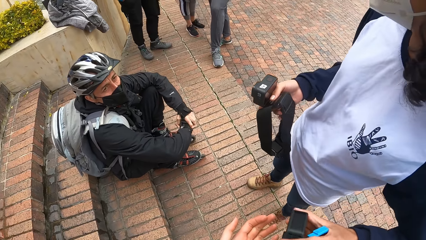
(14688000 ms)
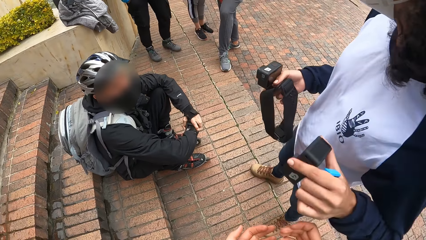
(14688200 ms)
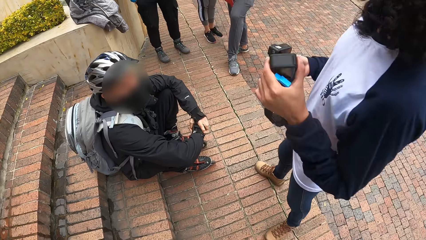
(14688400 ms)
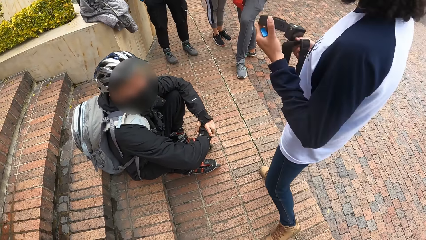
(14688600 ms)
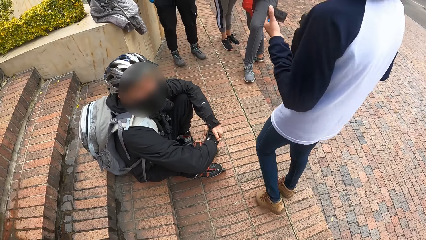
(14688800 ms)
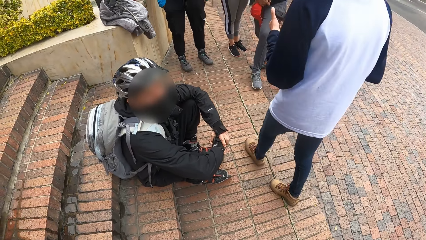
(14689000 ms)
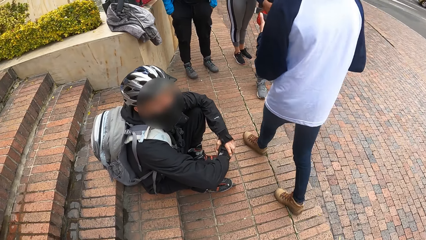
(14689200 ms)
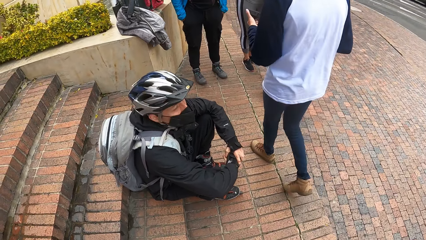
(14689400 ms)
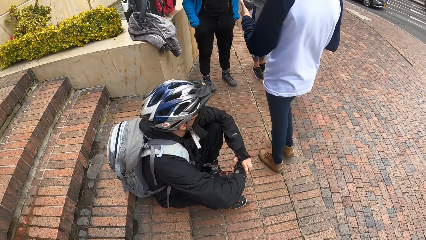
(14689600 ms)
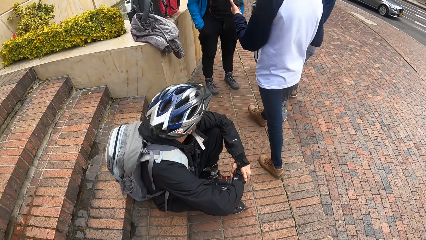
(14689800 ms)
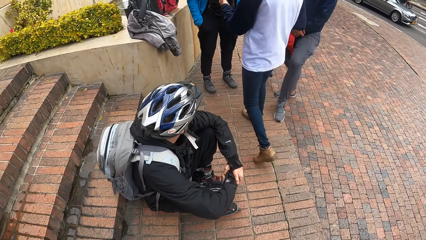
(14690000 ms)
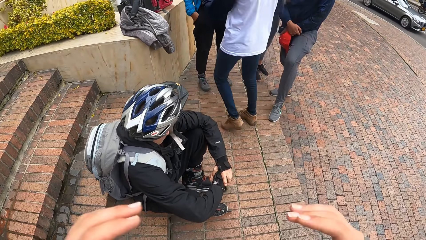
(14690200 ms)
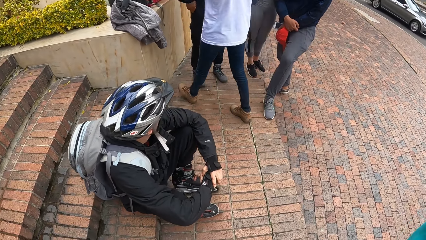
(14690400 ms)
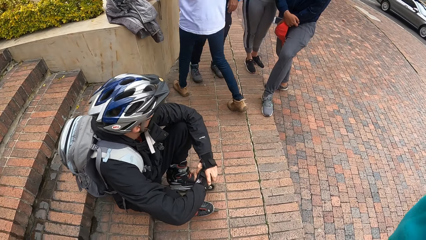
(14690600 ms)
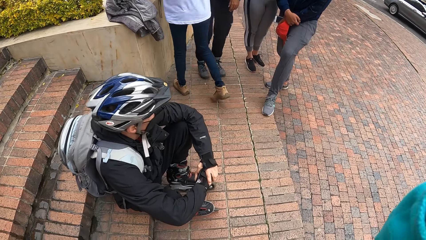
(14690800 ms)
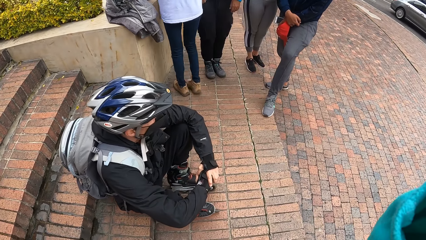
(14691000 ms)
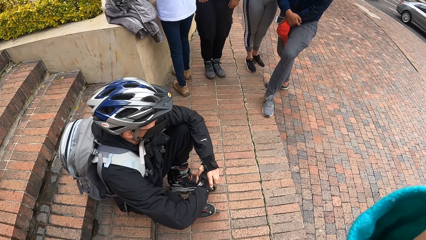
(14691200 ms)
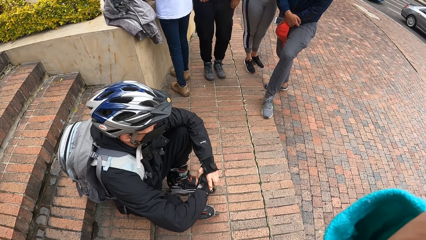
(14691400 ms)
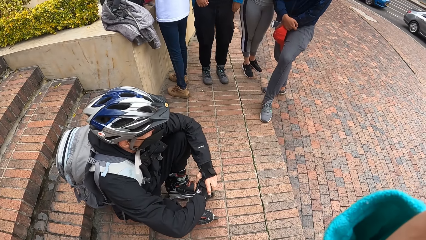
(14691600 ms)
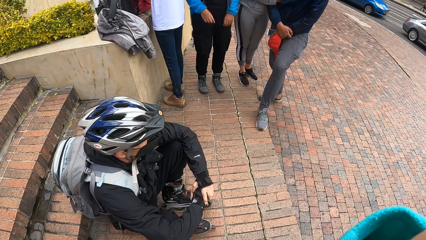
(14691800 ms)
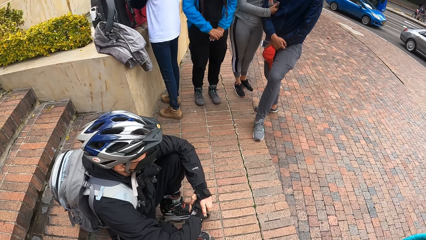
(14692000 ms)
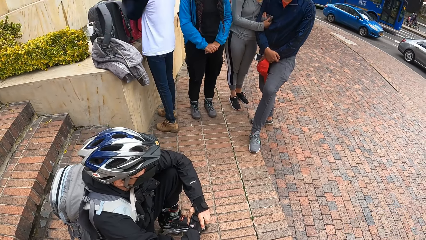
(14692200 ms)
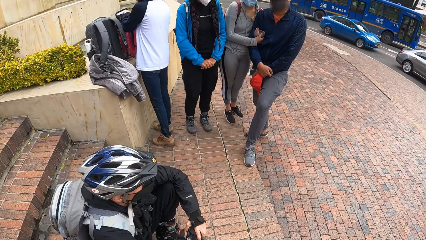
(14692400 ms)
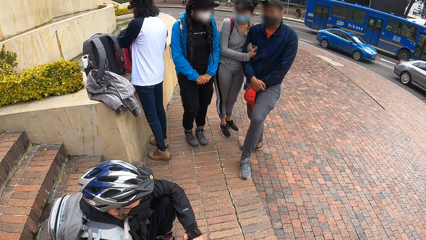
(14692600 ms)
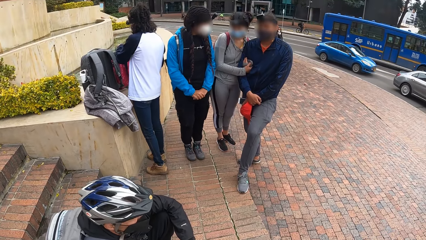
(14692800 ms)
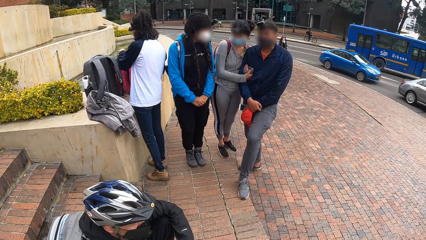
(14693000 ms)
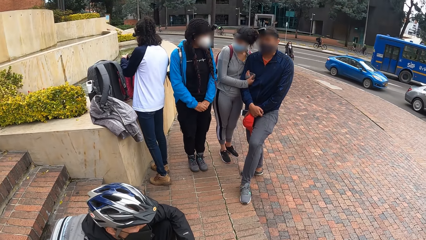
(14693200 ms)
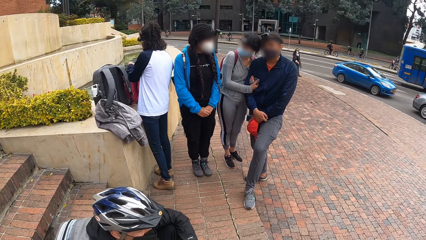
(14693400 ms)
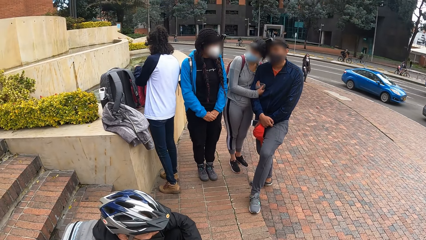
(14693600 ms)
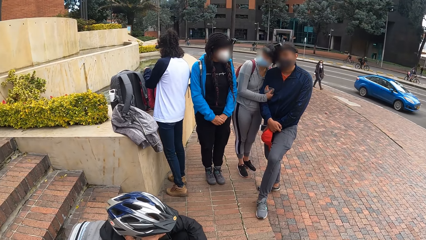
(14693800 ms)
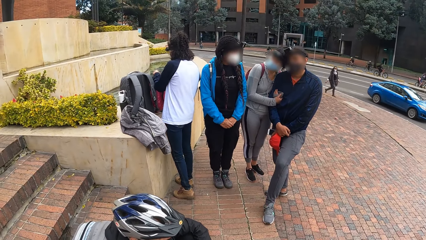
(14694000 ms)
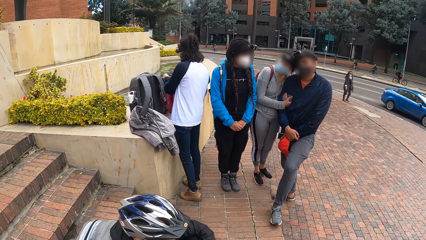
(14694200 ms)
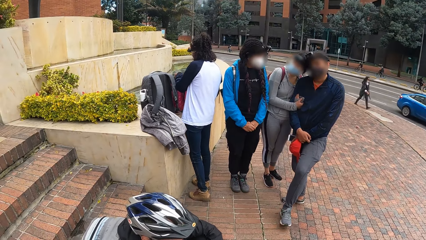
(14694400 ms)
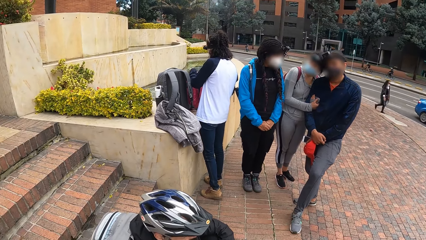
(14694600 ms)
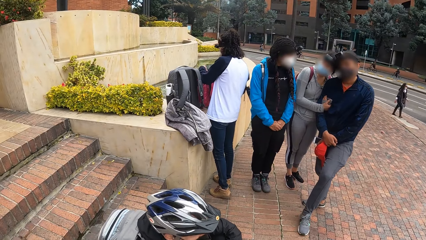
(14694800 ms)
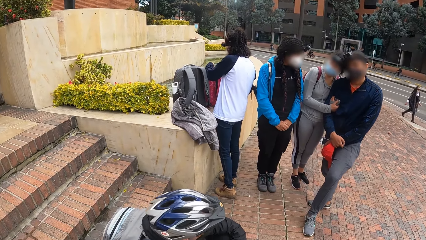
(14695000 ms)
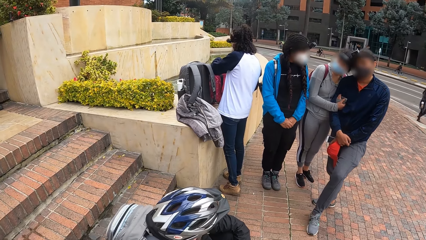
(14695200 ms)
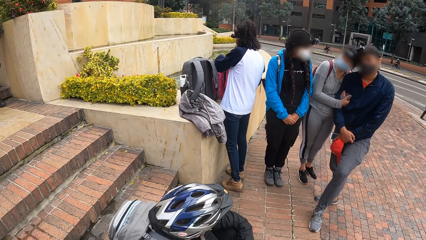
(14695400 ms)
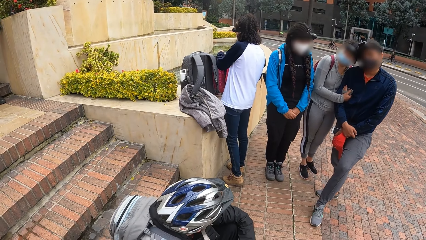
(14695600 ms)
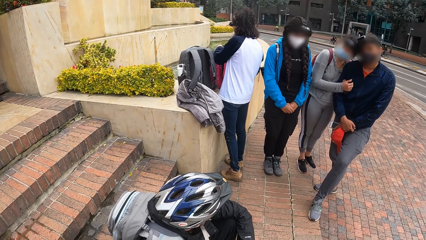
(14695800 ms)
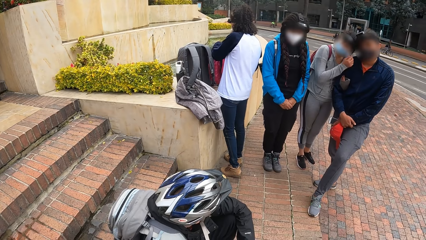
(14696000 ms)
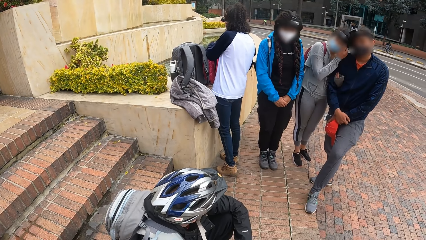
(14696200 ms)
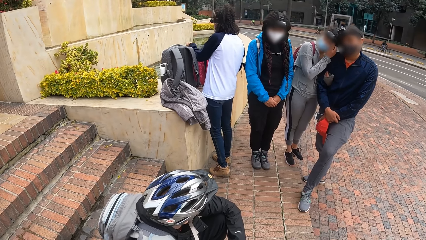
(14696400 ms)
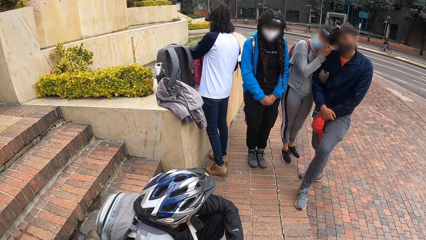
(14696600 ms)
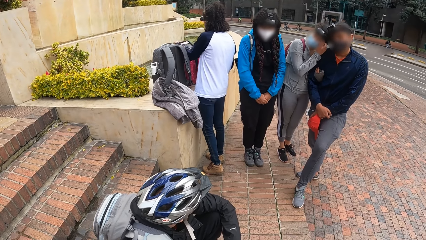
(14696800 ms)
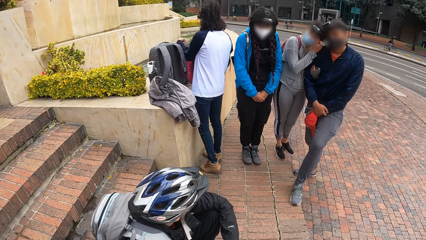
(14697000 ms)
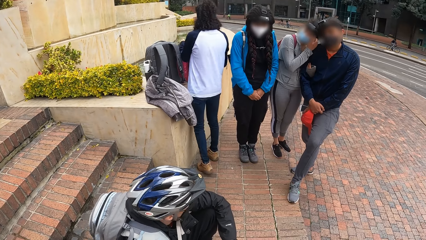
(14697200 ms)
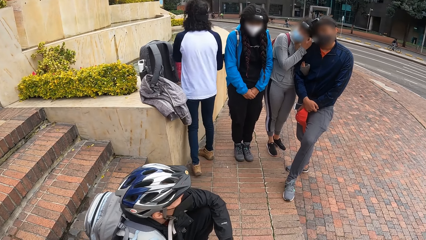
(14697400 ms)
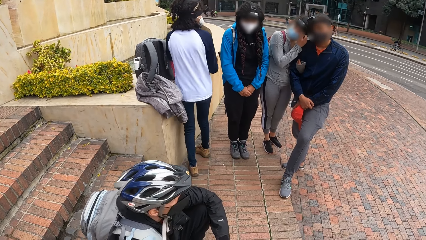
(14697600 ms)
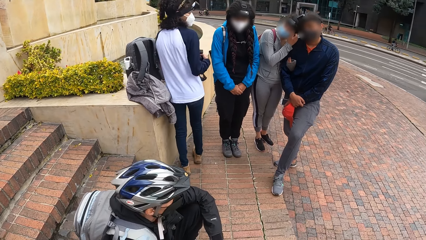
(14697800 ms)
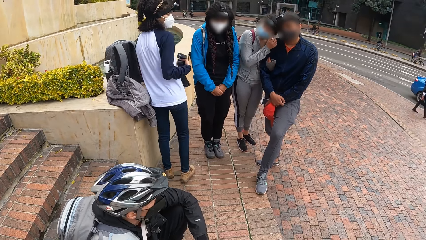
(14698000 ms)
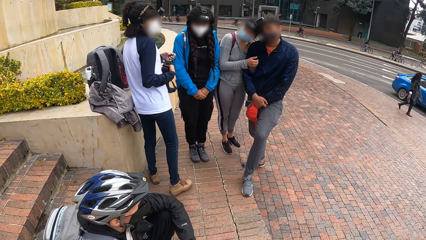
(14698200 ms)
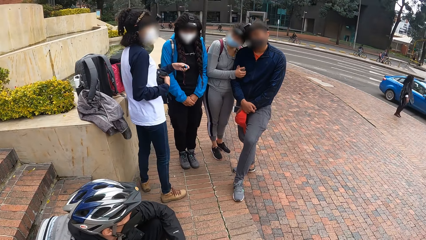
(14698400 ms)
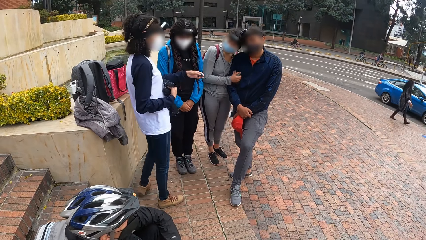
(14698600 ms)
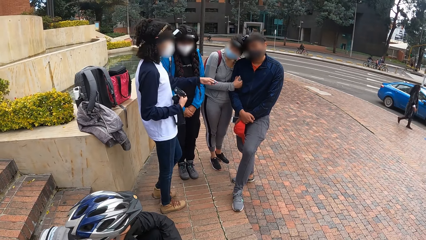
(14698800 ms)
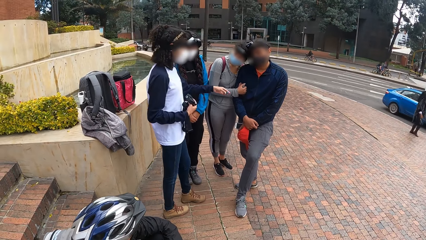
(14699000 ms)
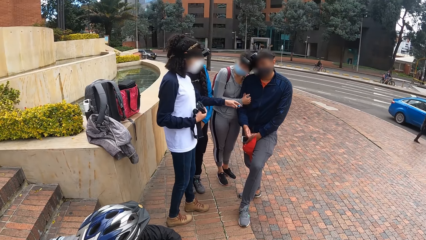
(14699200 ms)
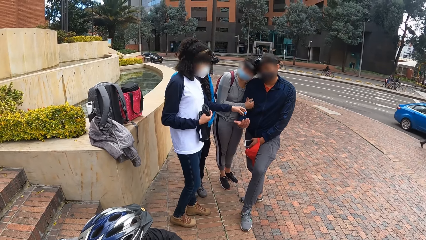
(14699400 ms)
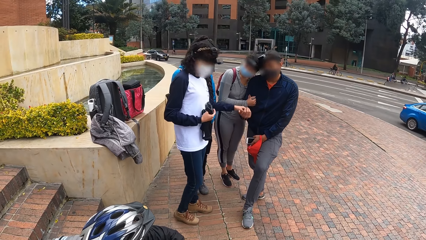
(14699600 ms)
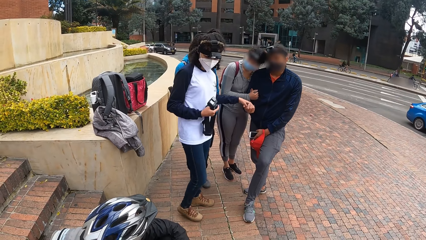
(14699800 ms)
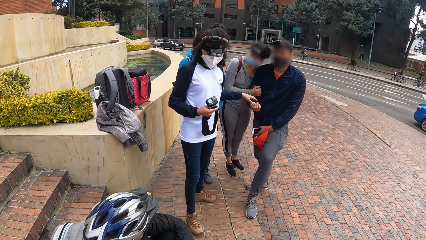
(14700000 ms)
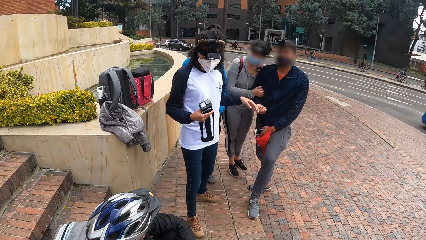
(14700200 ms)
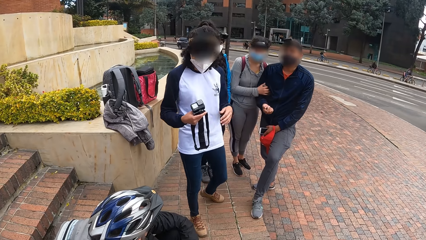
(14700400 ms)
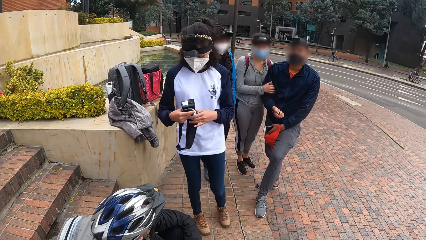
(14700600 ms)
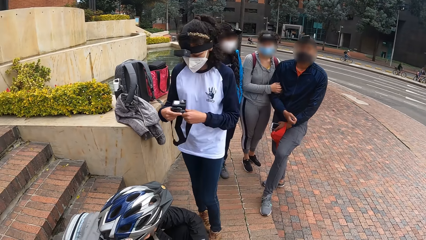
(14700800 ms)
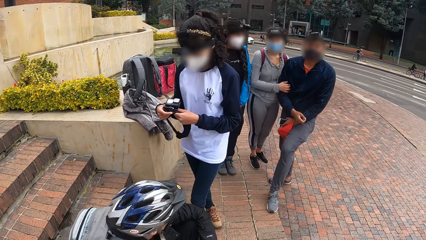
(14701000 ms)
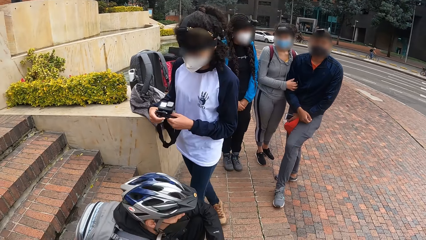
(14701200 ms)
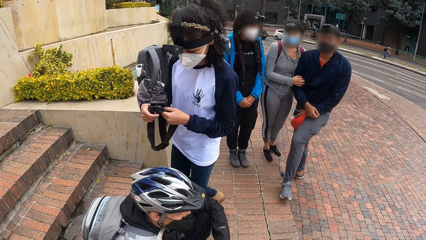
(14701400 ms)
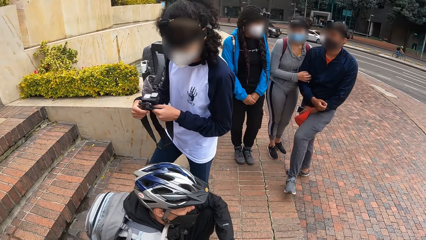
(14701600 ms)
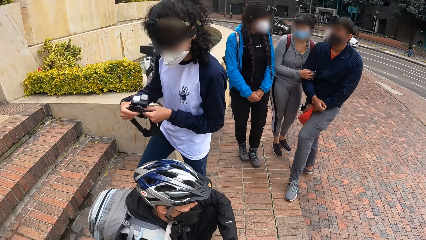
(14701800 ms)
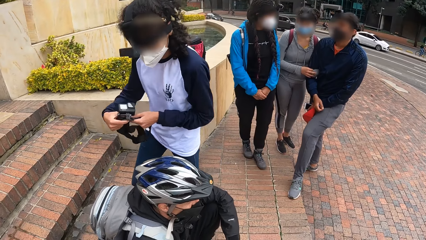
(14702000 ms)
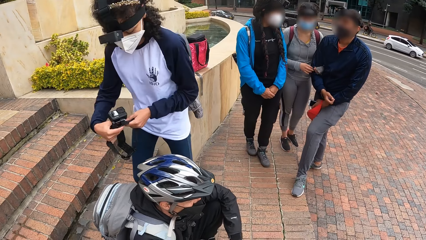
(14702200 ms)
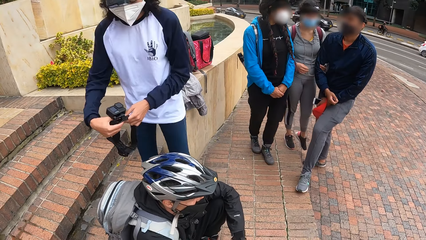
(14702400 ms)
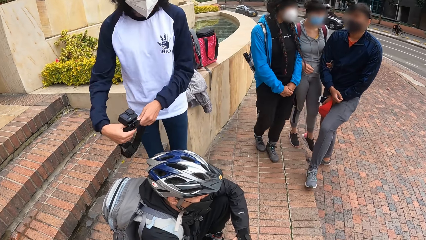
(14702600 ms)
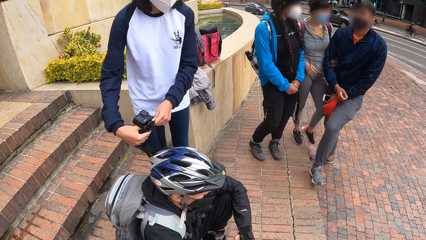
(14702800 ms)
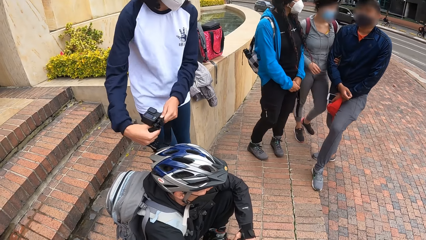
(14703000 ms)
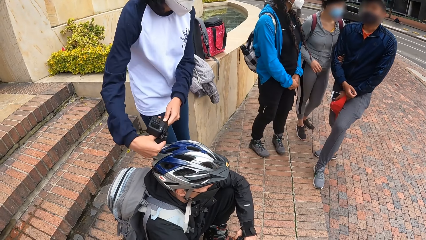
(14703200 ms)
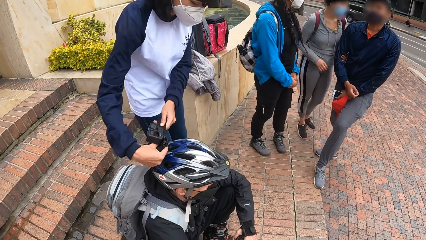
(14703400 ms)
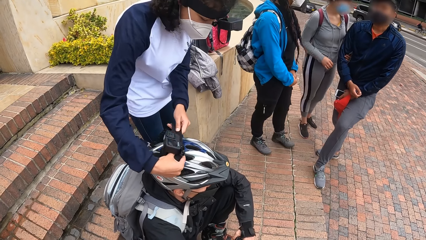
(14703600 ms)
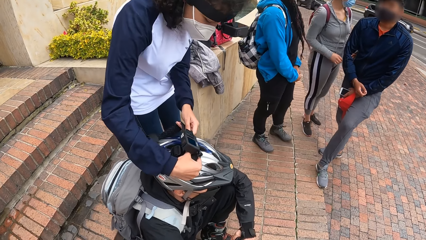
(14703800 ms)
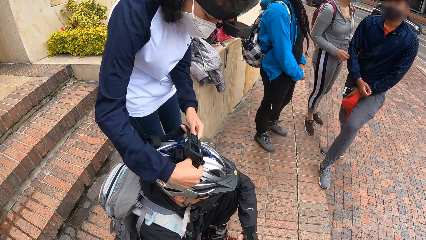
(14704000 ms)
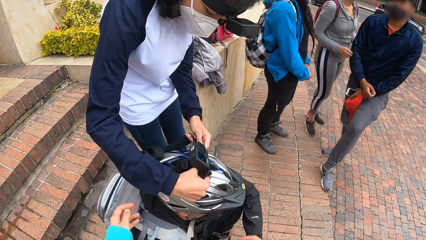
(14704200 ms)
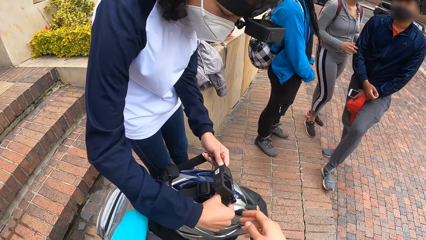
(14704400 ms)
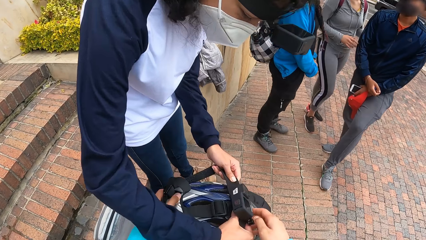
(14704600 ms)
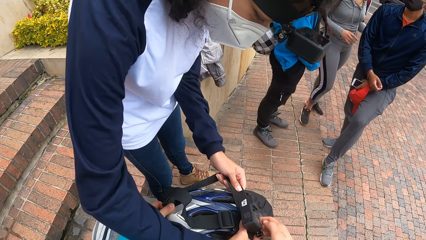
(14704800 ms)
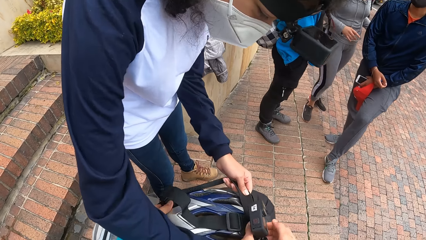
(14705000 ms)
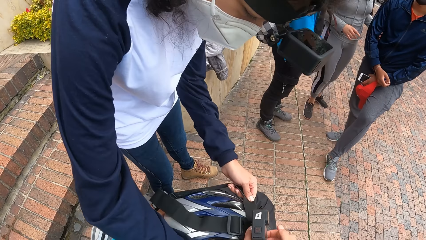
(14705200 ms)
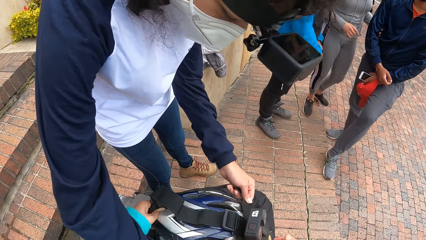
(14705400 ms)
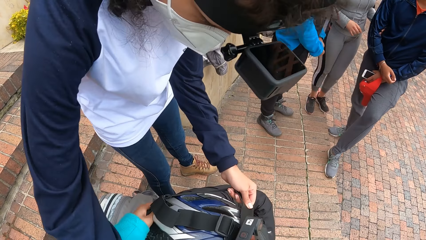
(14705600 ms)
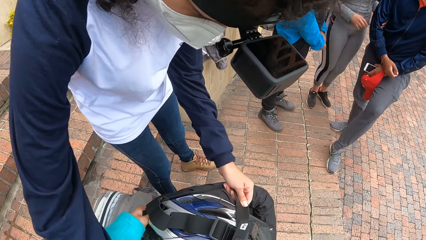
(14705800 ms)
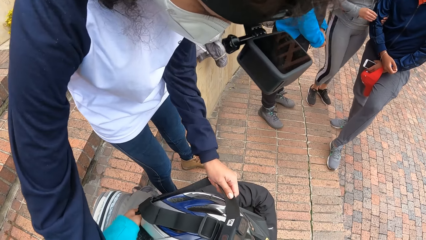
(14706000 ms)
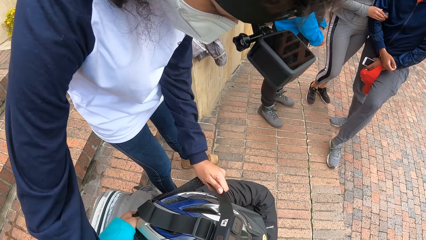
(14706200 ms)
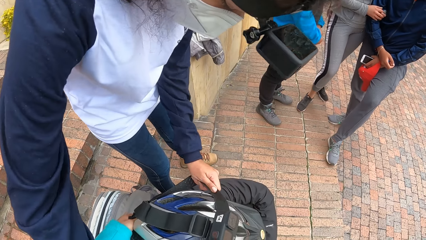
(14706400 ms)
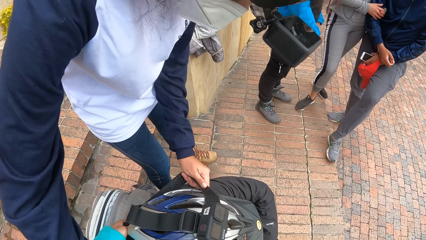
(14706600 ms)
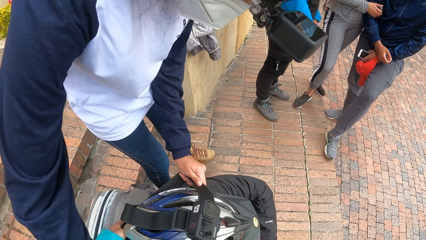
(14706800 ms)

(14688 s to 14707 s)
A woman takes the lens from the camera wearer's right hand with her left hand and moves towards the pink backpack. The camera wearer looks around. A man takes a battery from the left hand of the woman with his right hand. The woman moves towards another man. The woman places the camera on the helmet on the other man's head with both hands. The camera wearer adjusts the camera on the helmet on the other man's head with both hands.
